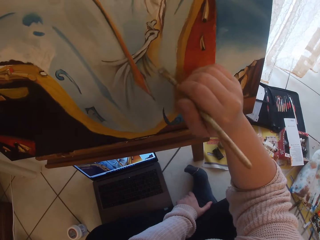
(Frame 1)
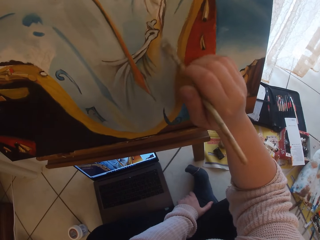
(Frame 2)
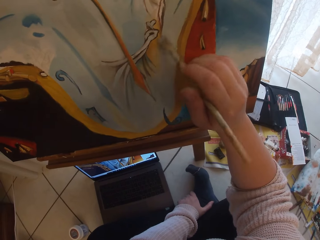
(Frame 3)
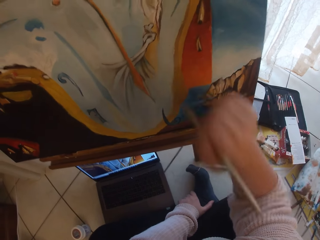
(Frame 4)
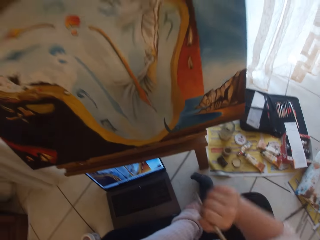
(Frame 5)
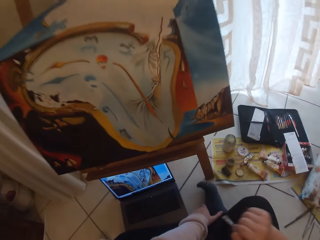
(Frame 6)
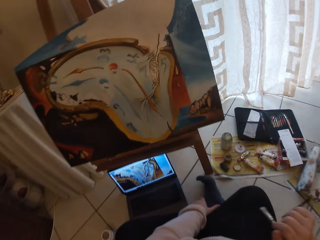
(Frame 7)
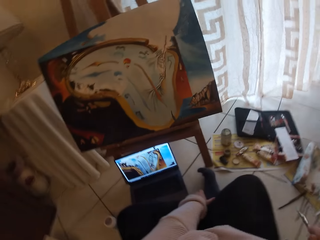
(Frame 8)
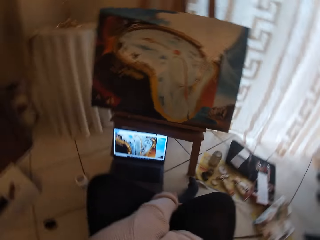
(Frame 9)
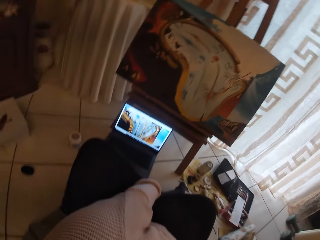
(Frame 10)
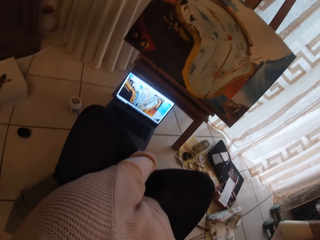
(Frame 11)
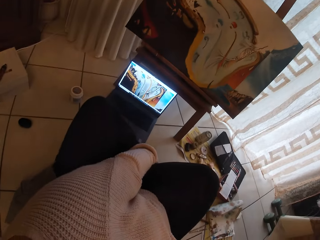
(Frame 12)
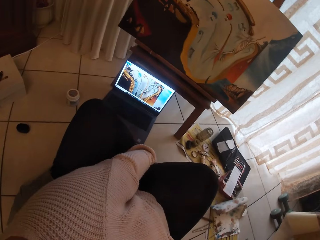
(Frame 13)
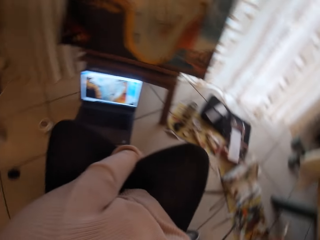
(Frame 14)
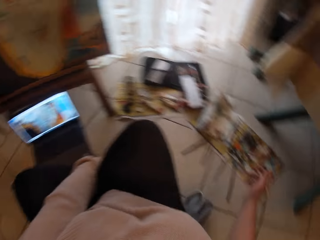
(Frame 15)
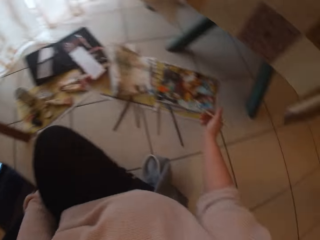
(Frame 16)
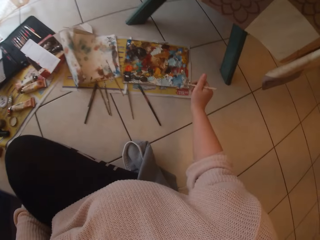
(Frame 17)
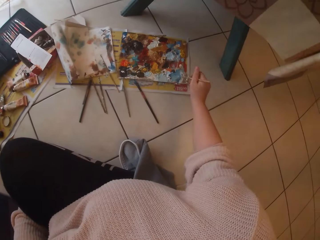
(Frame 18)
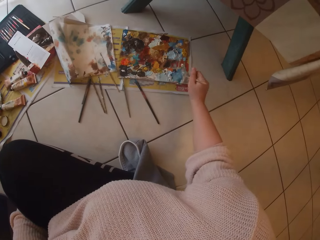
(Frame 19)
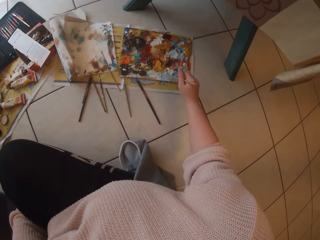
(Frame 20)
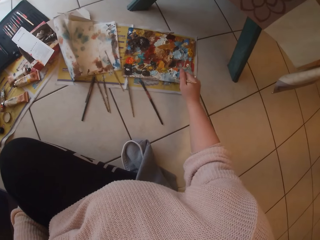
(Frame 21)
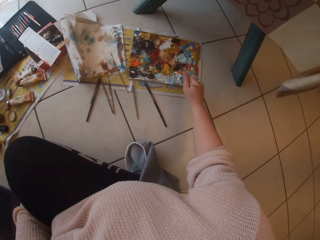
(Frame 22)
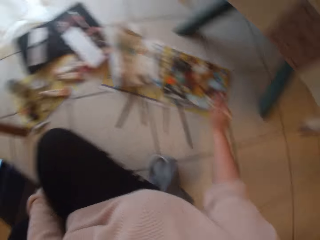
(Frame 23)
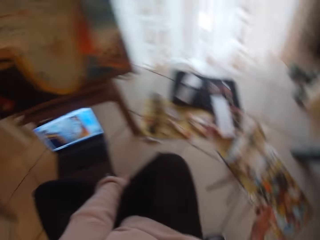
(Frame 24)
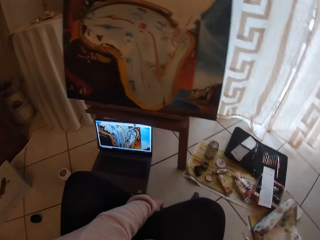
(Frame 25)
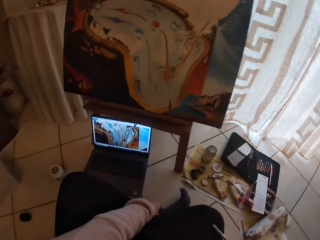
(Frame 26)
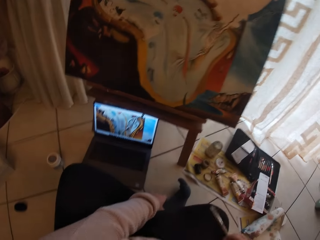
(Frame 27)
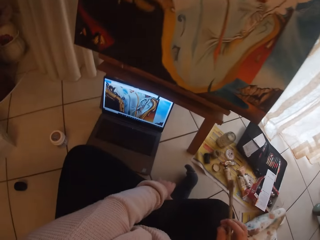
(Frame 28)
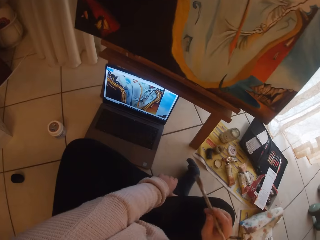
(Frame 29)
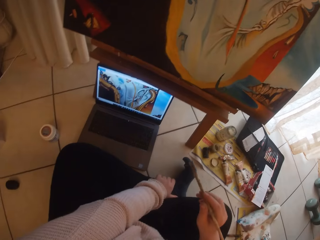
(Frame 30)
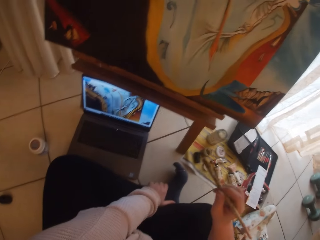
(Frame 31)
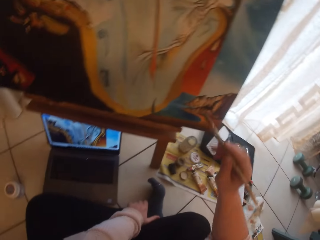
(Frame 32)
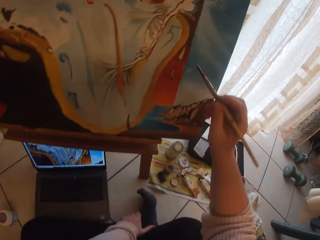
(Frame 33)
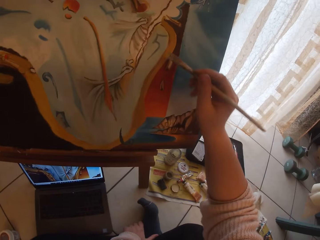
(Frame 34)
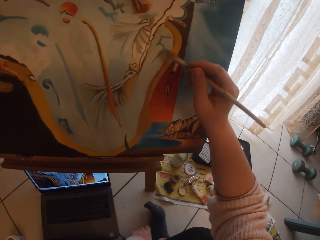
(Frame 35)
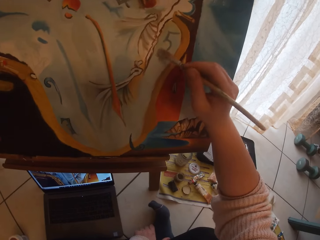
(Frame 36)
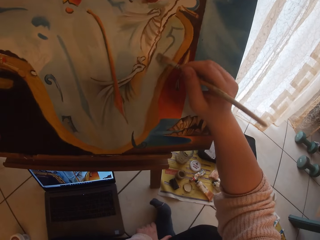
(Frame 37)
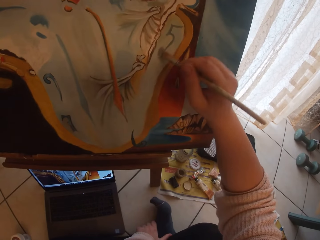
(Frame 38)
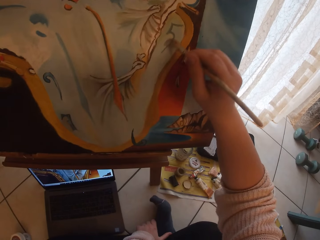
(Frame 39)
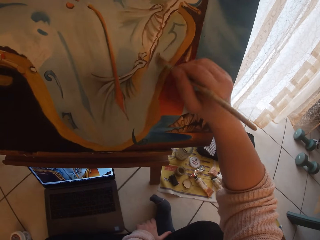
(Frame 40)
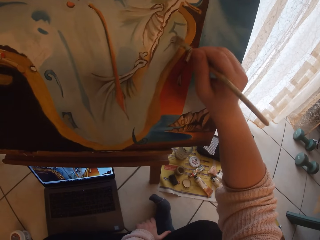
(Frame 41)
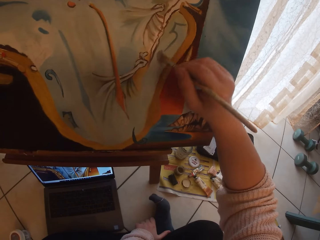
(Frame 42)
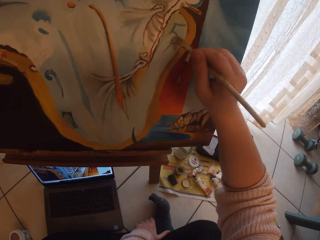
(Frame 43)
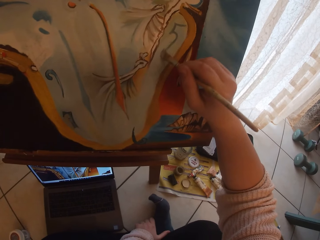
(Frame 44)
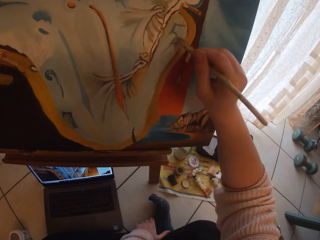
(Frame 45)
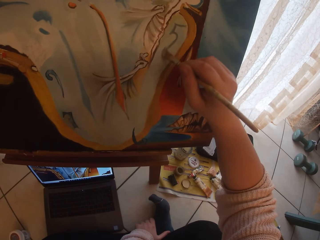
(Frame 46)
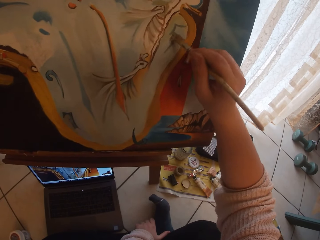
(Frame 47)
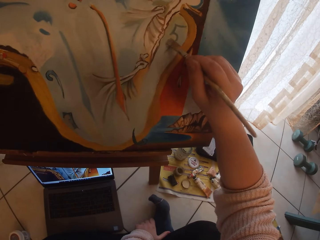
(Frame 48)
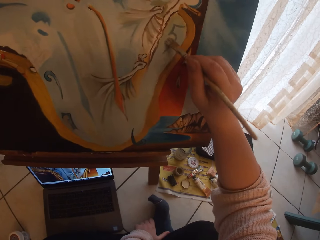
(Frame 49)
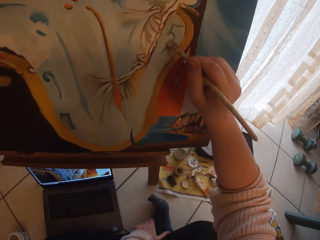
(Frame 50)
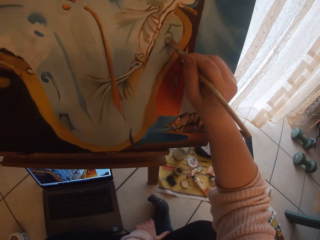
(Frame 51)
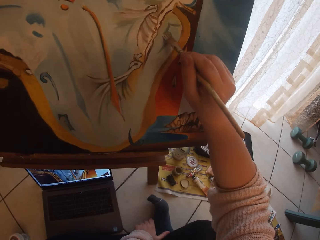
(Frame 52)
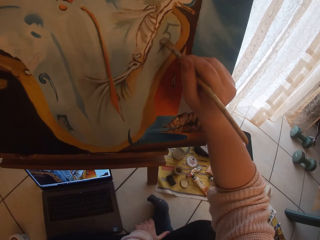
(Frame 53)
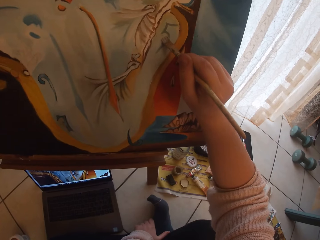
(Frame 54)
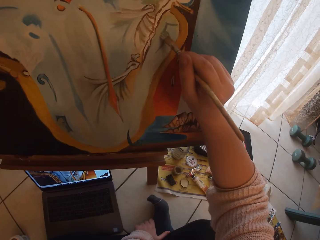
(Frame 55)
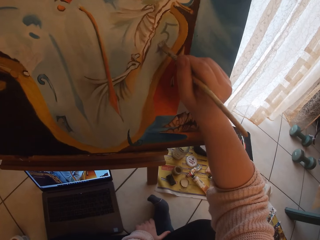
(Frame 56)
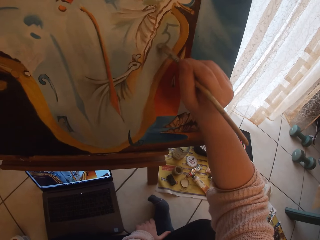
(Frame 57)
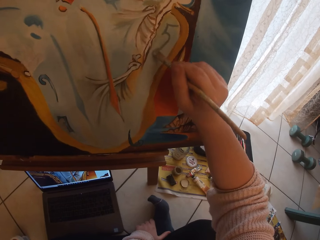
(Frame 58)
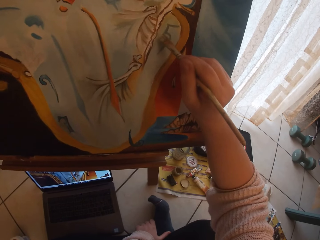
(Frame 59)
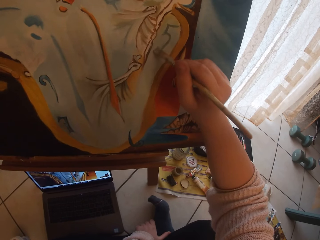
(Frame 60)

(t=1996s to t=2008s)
The camera wearer scoops paint from a pallet on the ground with the paintbrush in her right hand. She paints the image from the laptop on the ground on canvas with the paintbrush in her right hand.

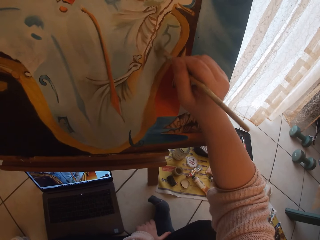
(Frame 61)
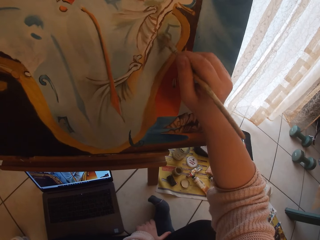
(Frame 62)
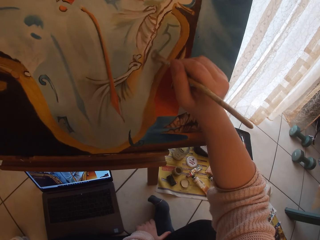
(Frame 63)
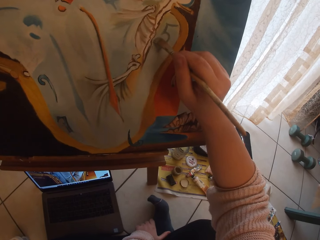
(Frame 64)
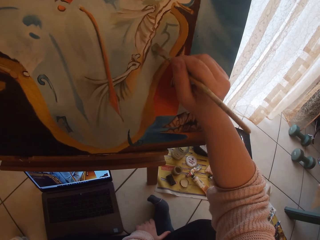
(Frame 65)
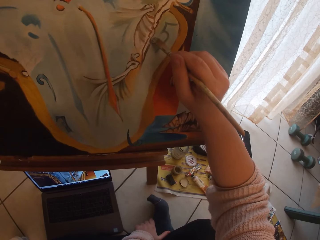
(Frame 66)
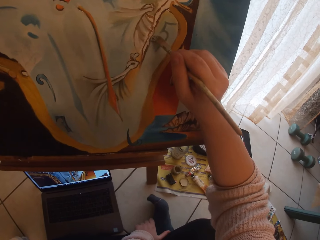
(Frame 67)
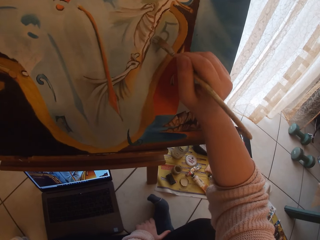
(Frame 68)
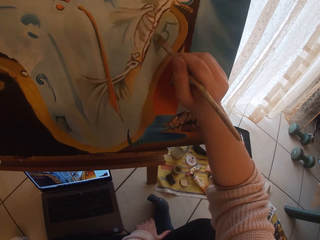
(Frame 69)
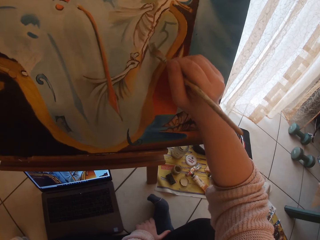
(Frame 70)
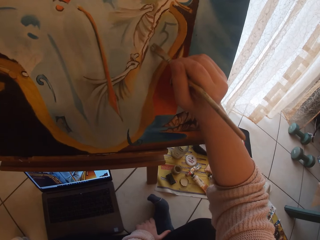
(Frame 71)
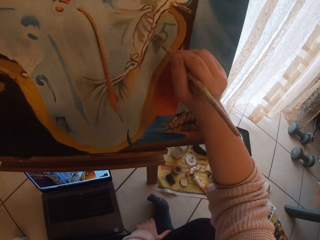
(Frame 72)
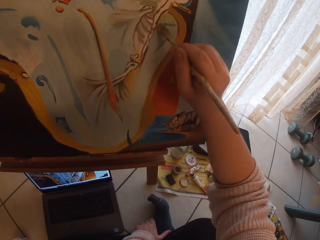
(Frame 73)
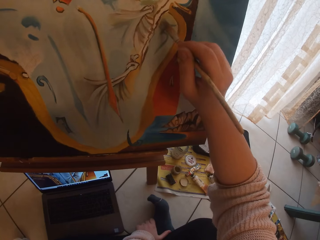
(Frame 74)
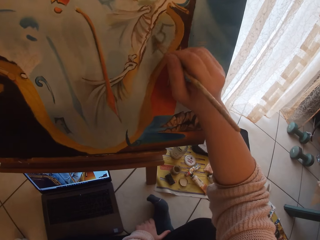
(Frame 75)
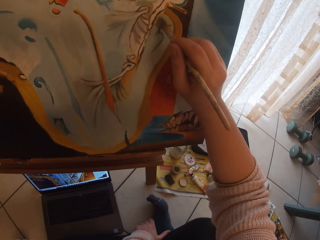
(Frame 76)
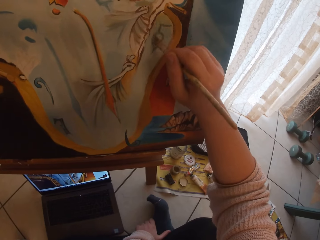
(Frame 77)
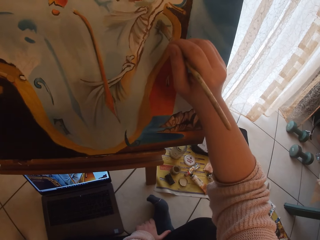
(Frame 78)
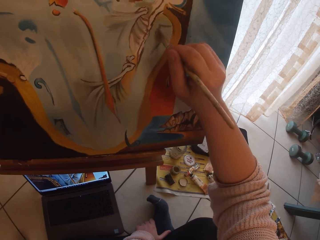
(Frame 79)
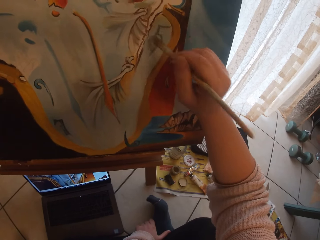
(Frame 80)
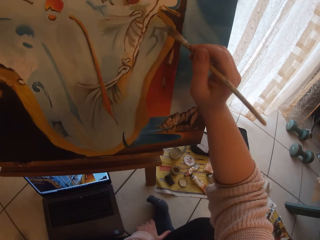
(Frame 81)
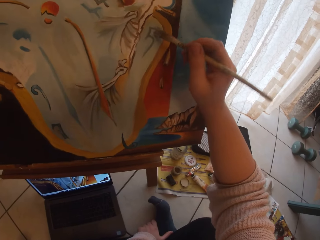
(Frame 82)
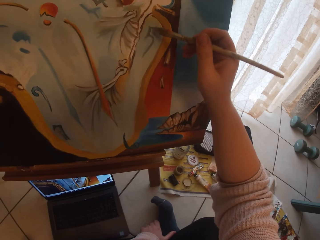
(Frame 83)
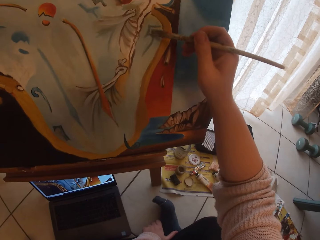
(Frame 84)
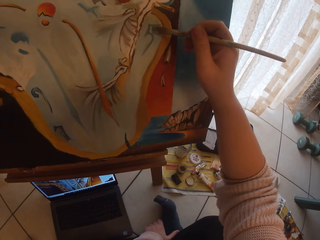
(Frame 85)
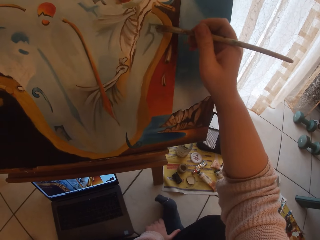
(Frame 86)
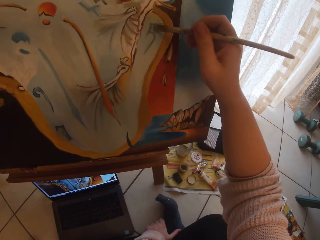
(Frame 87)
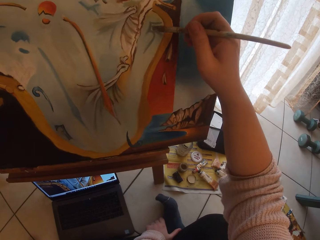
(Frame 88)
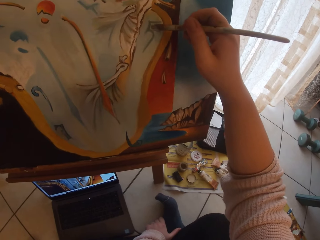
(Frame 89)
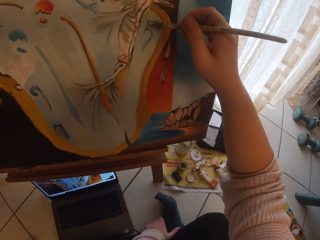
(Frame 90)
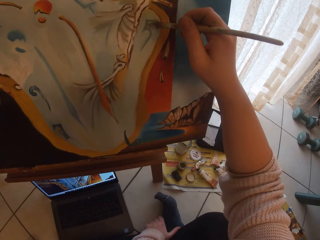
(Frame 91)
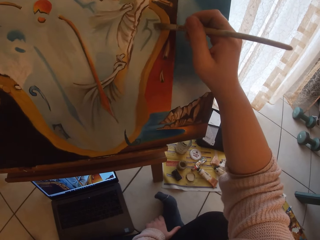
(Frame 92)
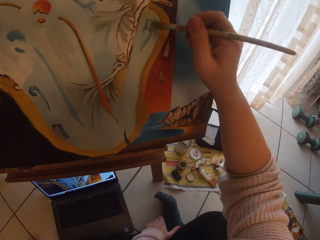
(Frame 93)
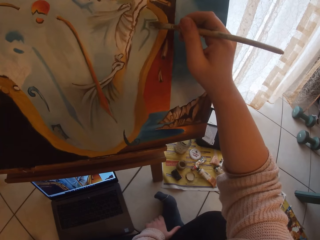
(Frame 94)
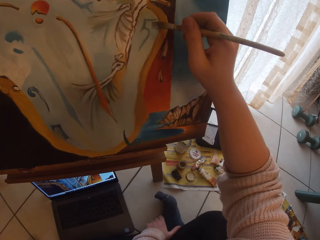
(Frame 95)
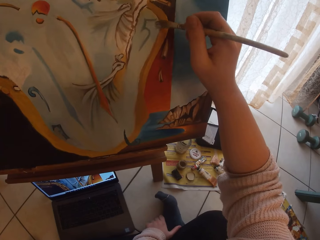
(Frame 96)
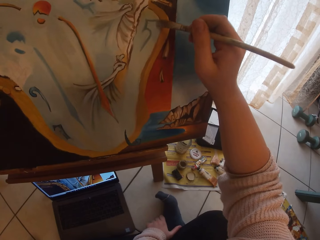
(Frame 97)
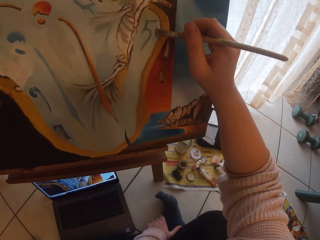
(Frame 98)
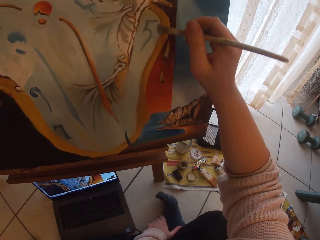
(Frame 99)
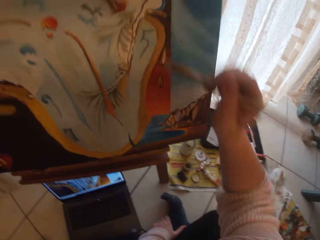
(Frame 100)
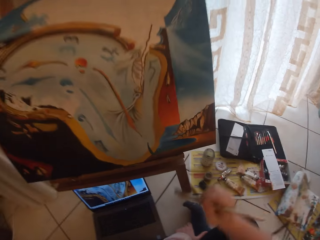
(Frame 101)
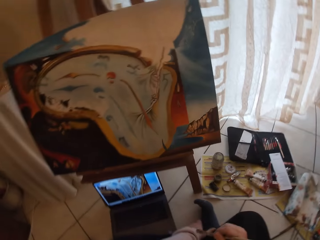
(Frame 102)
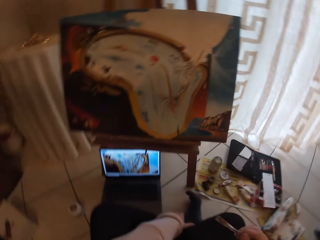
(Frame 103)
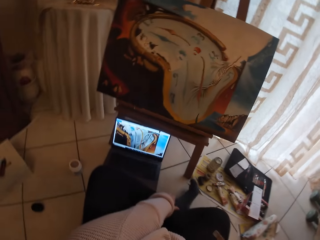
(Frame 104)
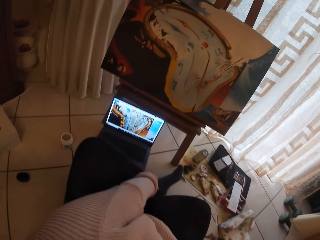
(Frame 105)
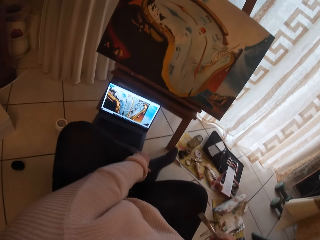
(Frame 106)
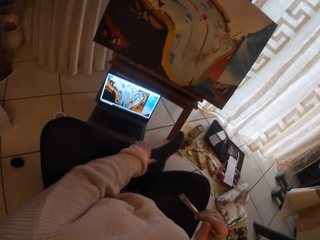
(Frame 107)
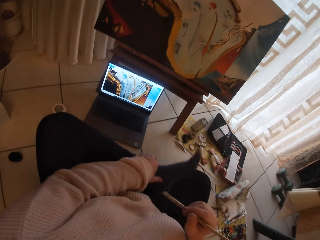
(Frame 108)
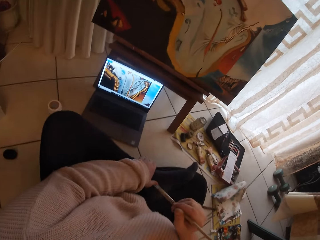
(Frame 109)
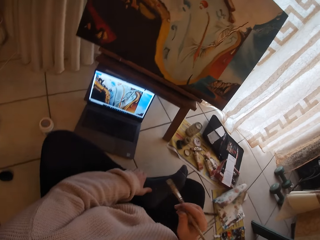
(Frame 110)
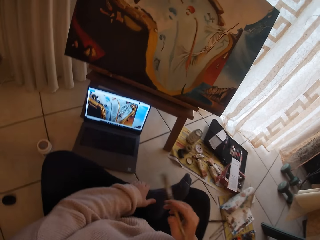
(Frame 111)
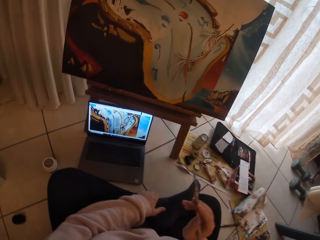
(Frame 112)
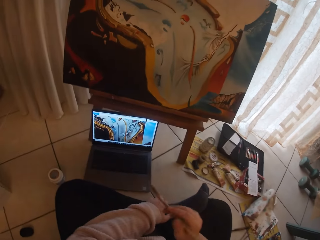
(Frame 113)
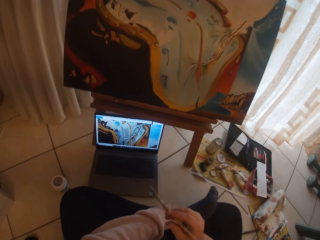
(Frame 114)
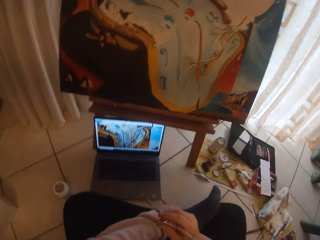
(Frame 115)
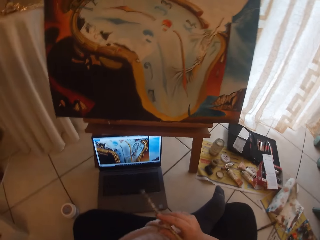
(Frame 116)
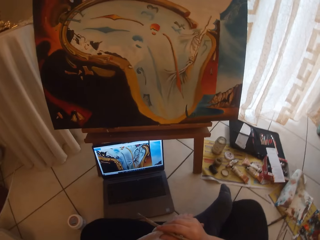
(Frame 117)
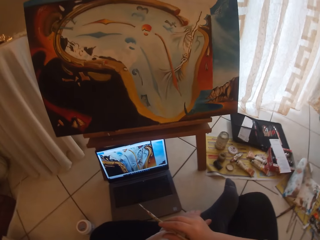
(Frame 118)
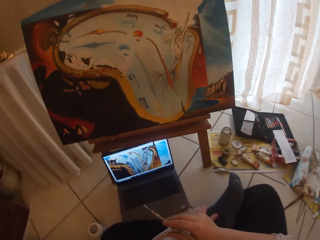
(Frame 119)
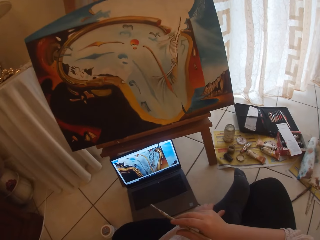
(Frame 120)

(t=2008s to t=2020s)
The camera wearer removes the brush from the painting. She makes gestures with the paintbrush in her right hand and puts one leg on top of the other.
